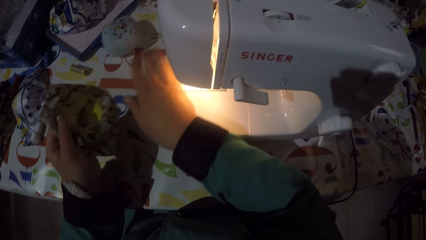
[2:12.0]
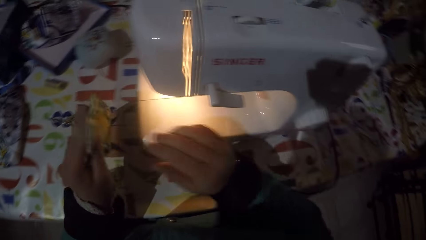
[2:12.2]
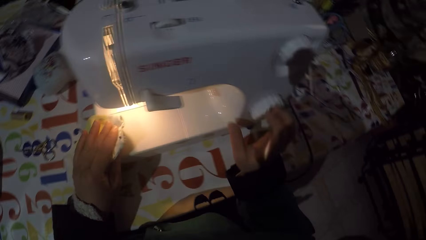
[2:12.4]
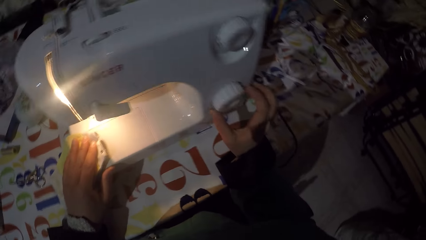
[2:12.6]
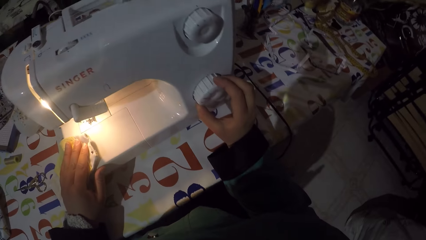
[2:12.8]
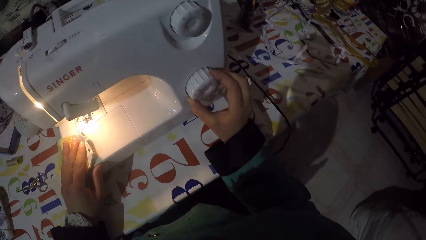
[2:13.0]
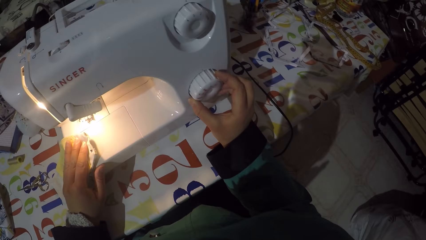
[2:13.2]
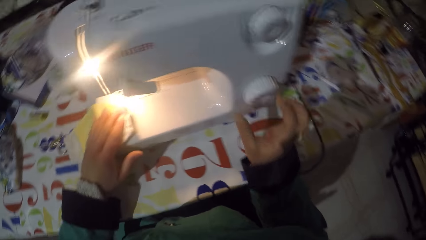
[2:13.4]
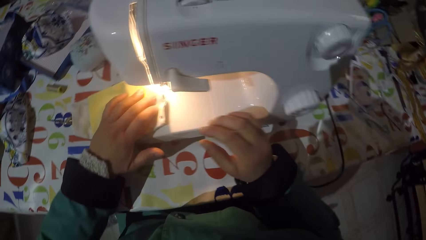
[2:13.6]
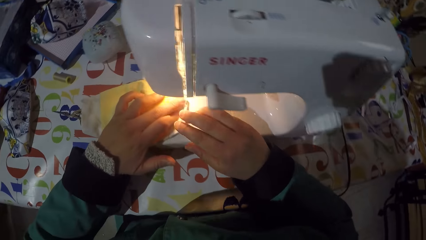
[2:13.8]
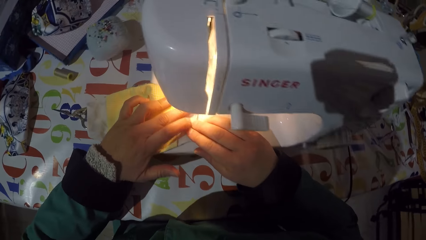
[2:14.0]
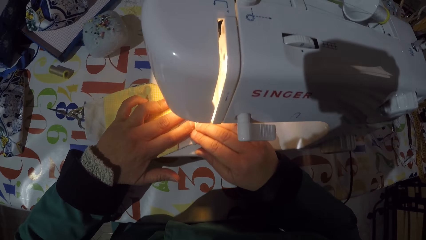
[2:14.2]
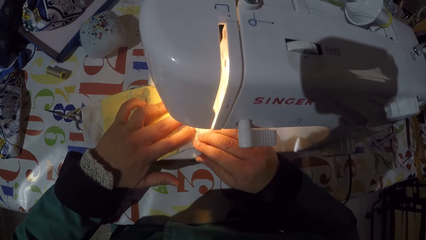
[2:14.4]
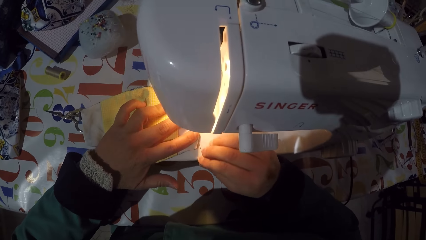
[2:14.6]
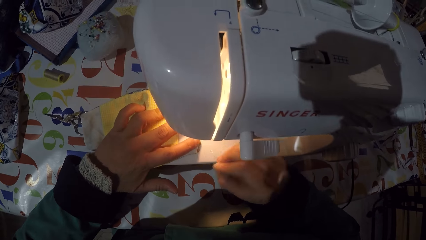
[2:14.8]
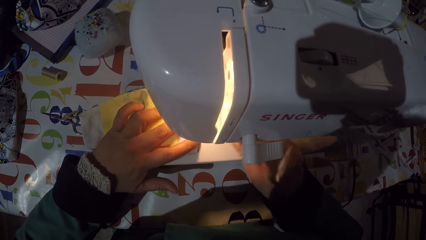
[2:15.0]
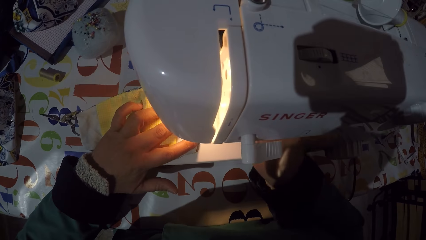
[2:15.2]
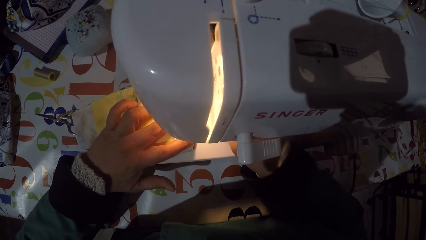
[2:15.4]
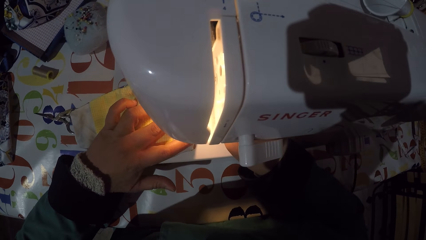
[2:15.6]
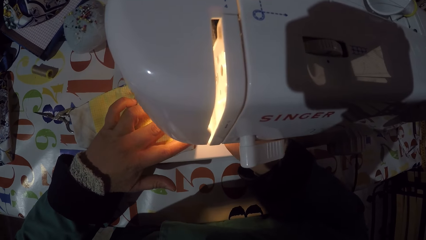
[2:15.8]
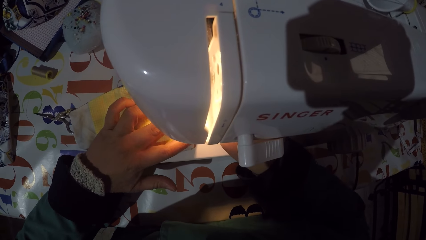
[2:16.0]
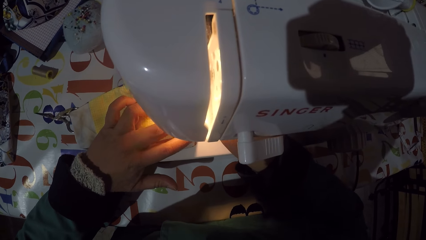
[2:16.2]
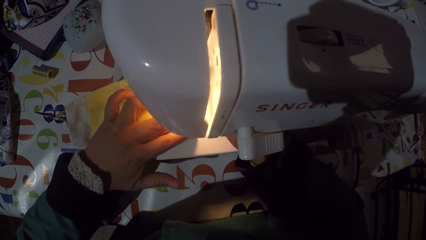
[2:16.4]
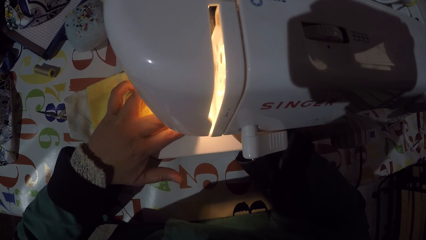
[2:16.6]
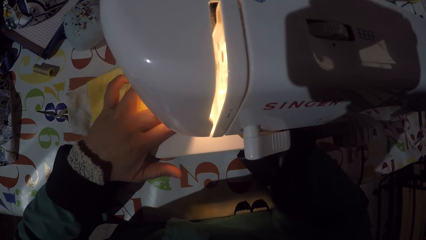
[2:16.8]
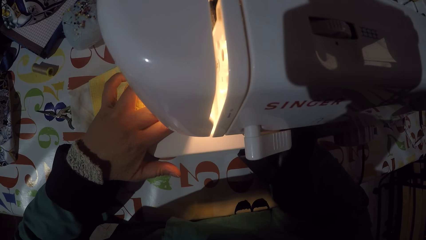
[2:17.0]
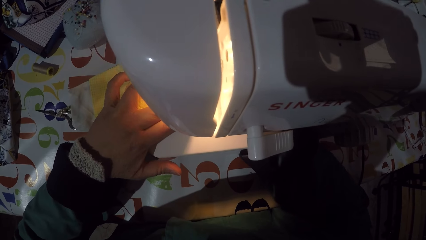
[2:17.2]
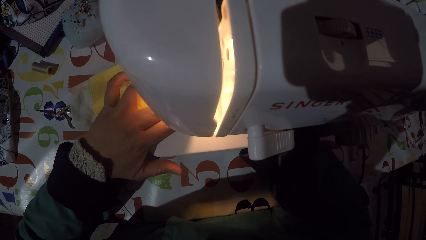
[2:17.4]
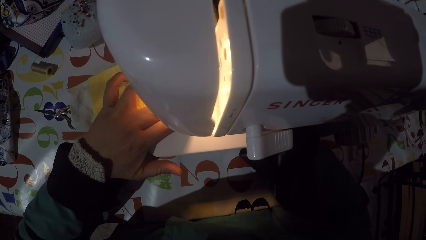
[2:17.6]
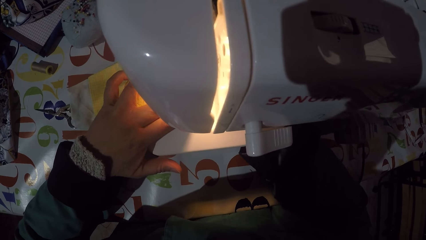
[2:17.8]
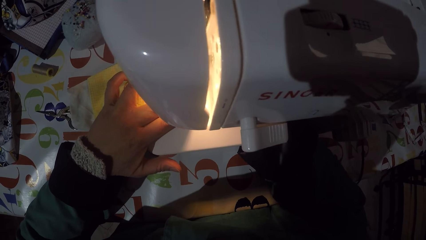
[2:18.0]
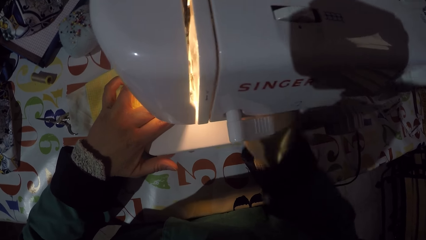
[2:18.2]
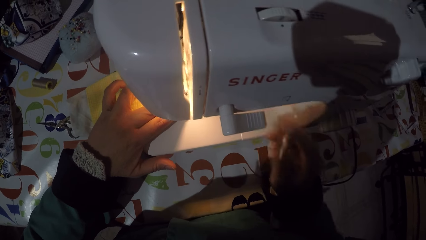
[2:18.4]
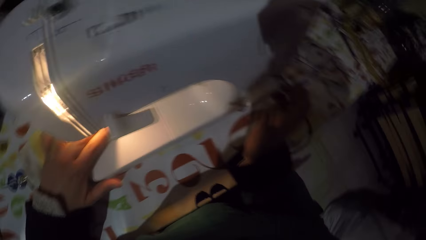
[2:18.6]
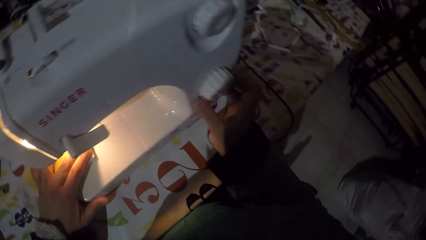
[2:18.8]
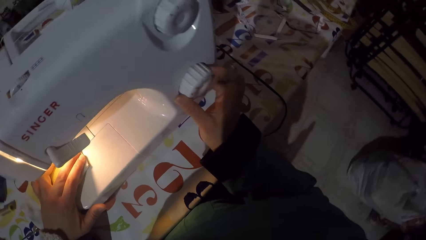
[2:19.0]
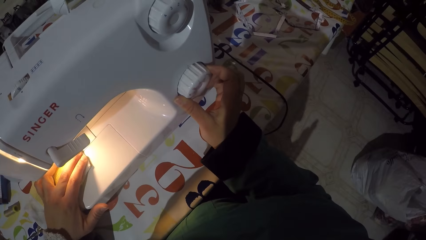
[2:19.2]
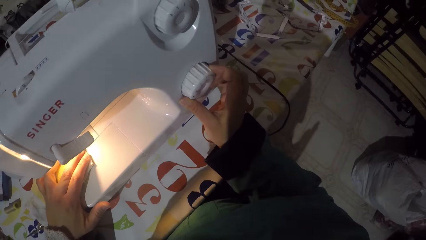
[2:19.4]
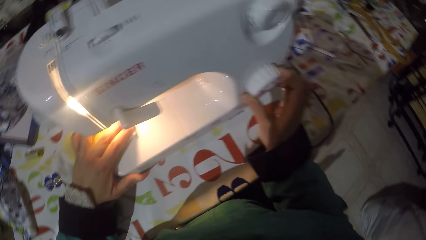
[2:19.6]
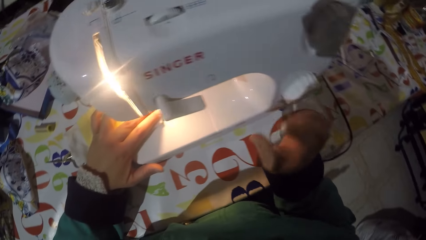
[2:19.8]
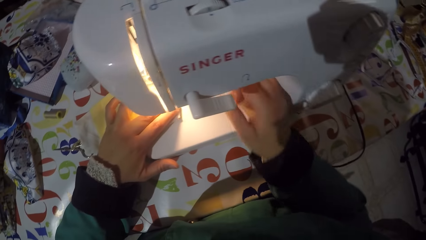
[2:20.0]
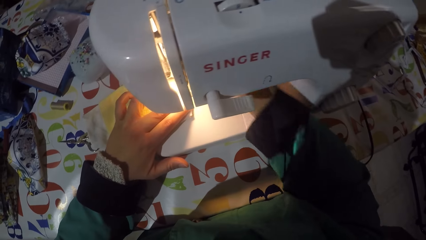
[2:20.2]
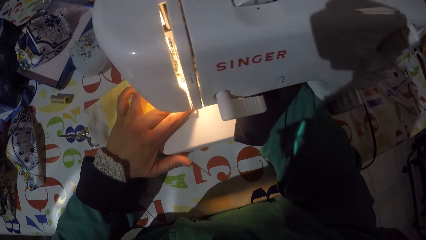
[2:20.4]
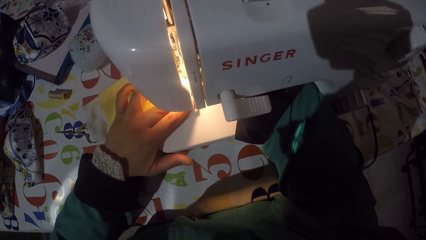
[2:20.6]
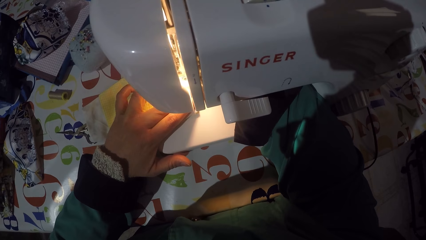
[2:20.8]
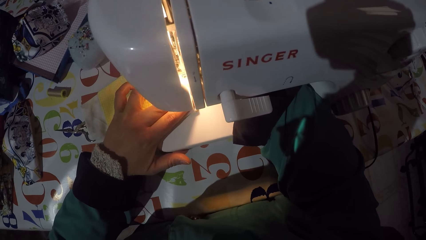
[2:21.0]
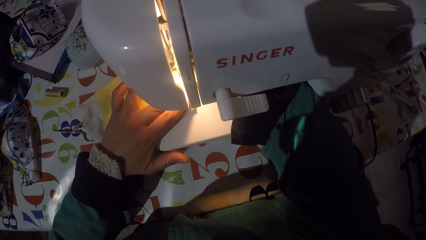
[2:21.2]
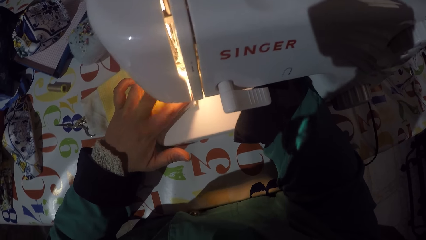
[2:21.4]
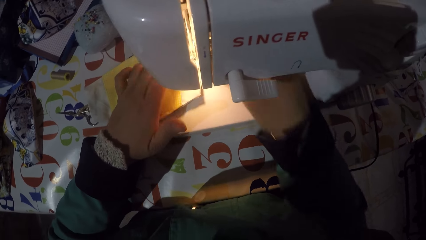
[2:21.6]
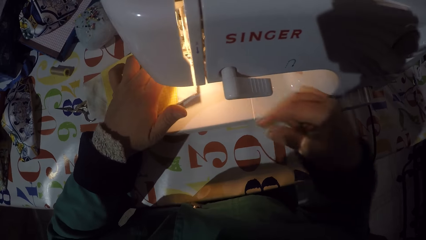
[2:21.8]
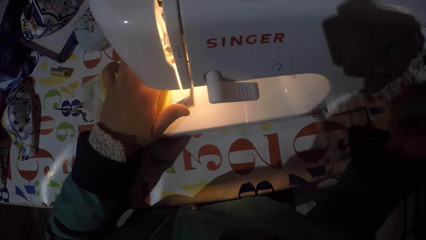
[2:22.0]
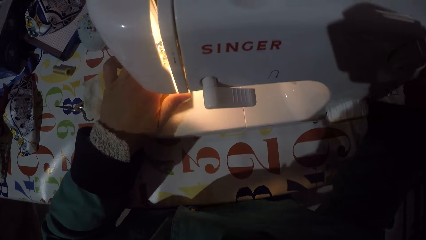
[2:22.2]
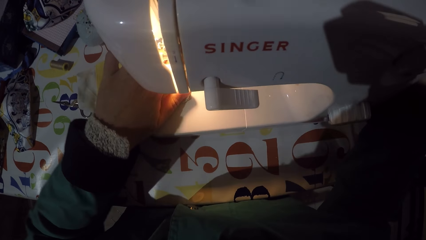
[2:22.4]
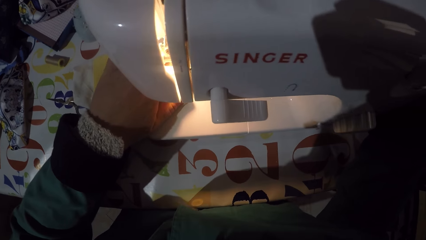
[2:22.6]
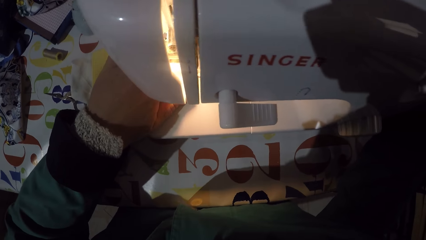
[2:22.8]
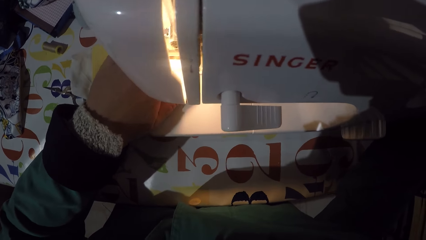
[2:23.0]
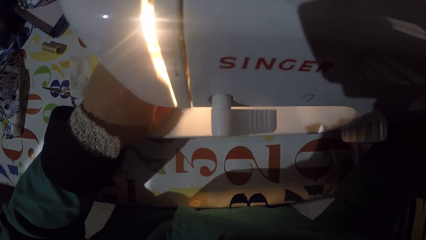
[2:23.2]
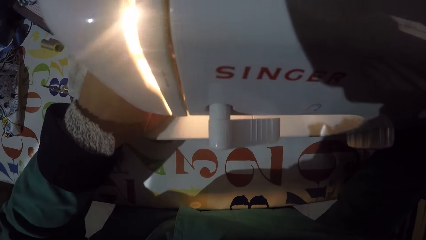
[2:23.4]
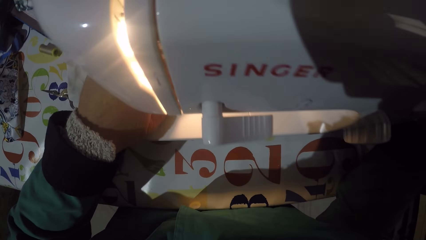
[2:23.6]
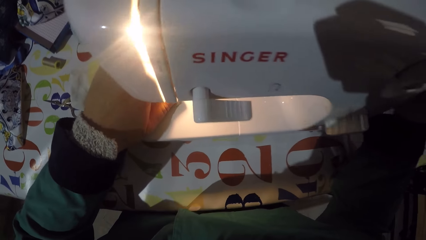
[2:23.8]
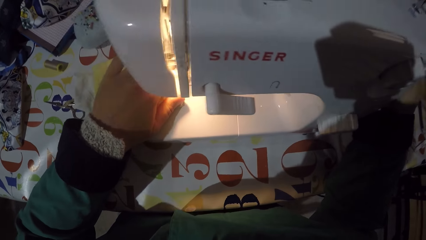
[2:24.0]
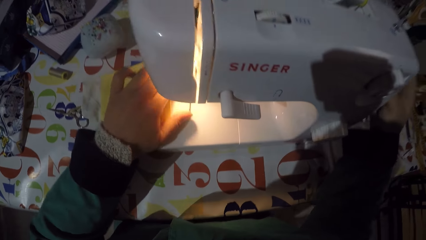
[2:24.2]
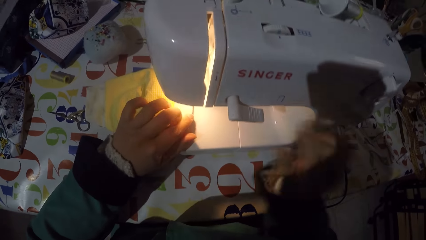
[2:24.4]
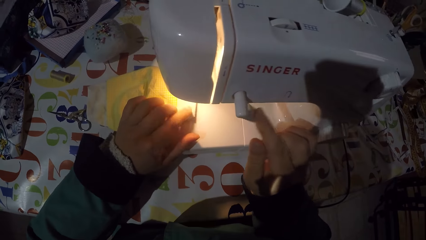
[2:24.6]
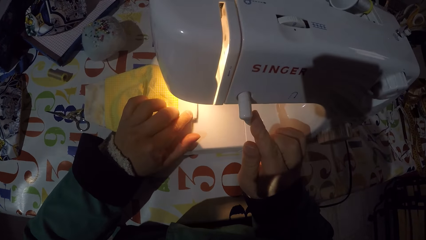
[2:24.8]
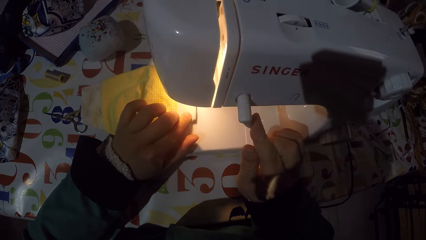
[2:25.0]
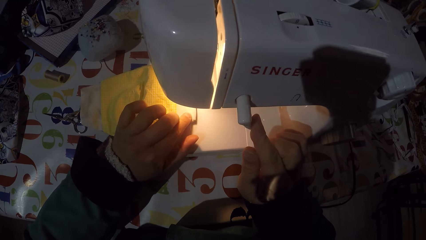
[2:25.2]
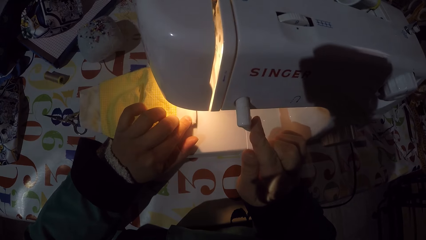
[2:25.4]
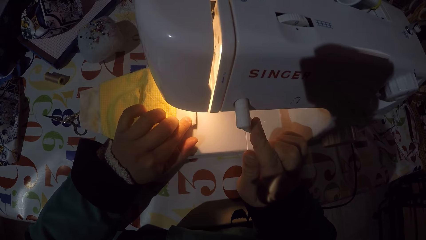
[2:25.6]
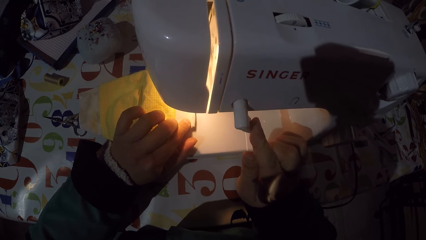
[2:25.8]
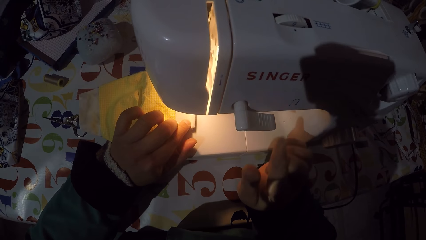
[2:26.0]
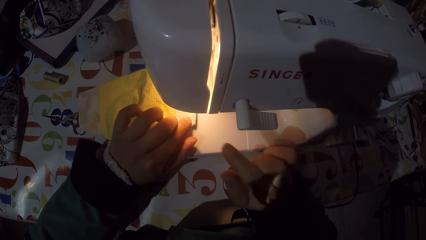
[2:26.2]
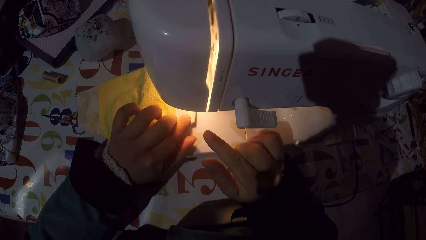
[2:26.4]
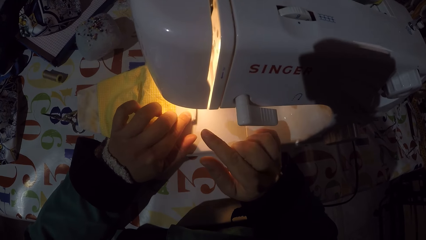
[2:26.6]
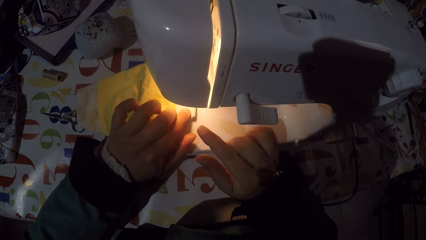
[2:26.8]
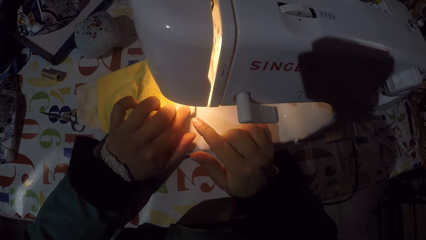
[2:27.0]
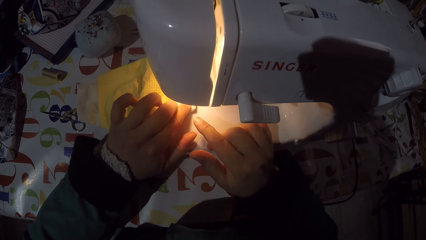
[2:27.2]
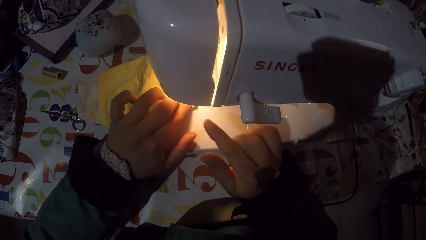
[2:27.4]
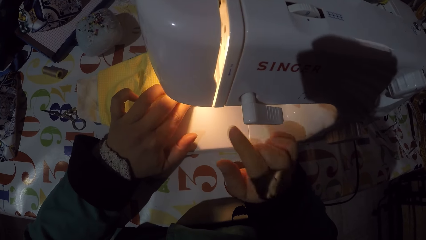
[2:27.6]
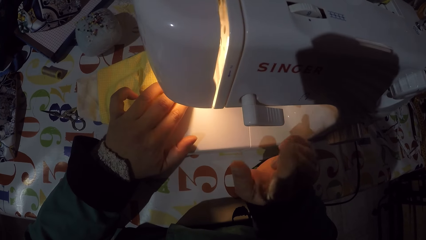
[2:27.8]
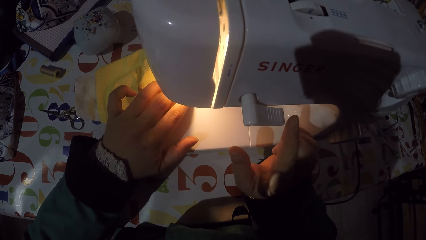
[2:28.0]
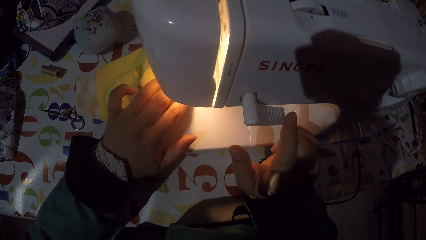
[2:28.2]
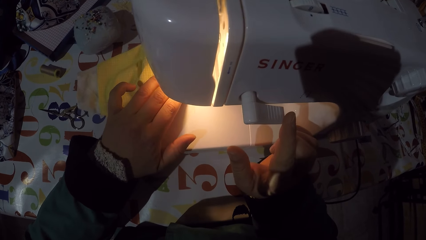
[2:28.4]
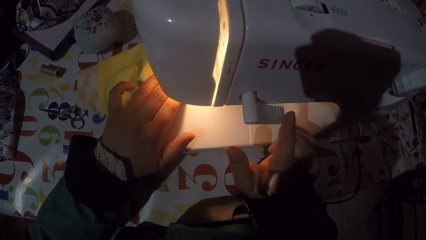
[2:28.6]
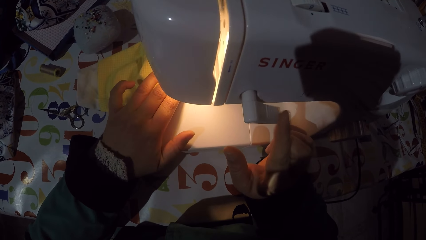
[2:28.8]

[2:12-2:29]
The camera wearer lifts up a mask and puts the mask in a sewing machine. They adjust the stitch selector of the sewing machine. They take a pin from the mask. They push the mask underneath the needle. They adjust the stitch selector of the sewing machine. They adjust the hand wheel. They turn on the sewing machine. They sew the mask with the sewing machine.
